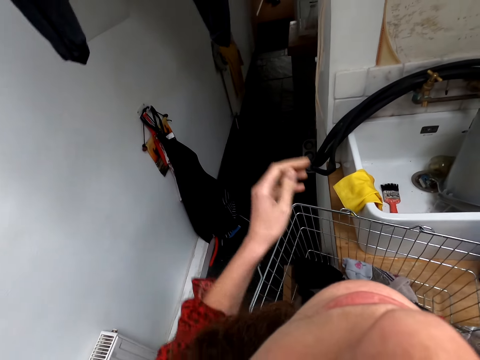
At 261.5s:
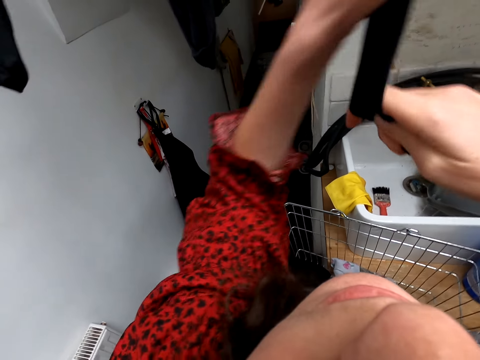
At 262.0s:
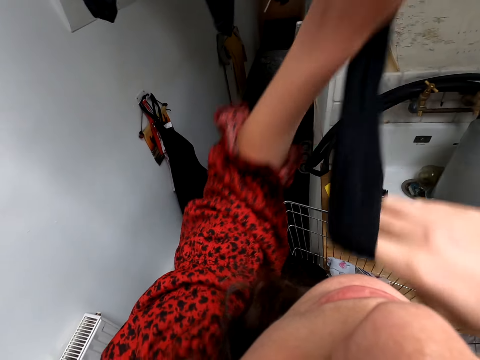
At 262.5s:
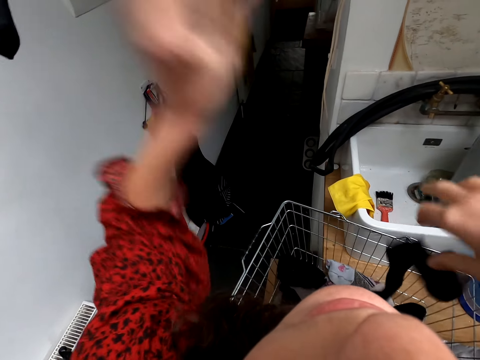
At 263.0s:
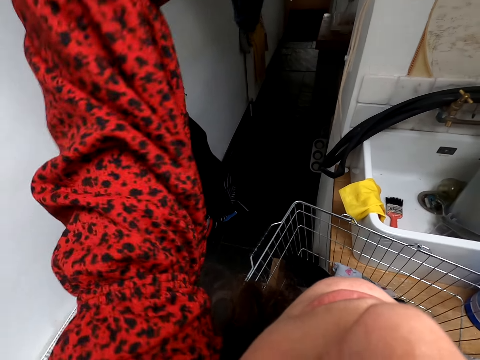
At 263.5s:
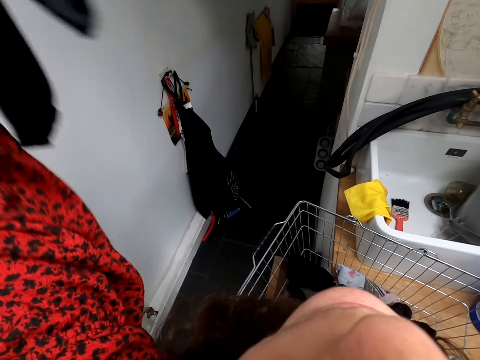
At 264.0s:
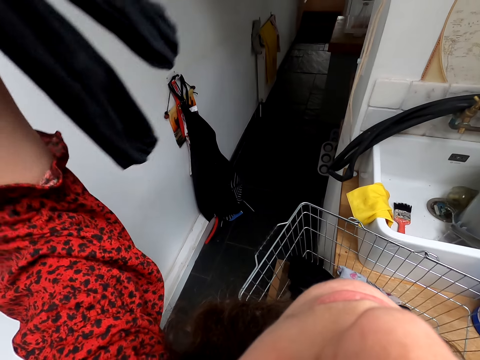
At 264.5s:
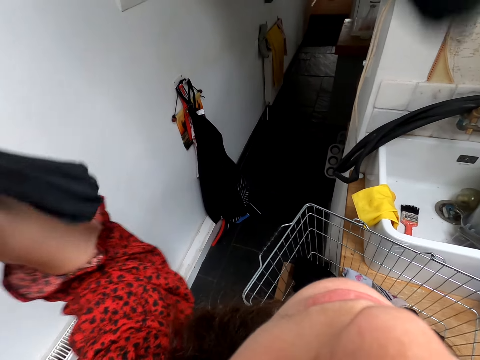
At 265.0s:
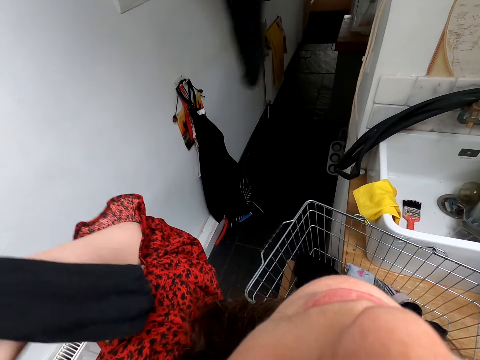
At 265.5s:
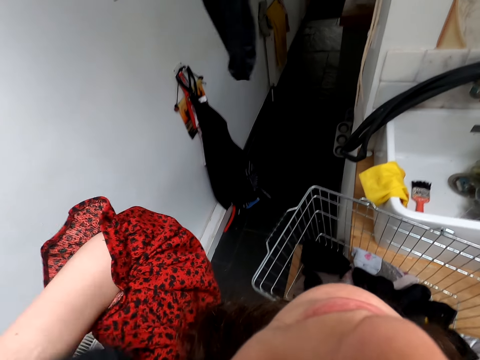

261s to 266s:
The camera wearer pulls a cloth from the hanger. They drop the cloth in the laundry basket. They take a cloth.

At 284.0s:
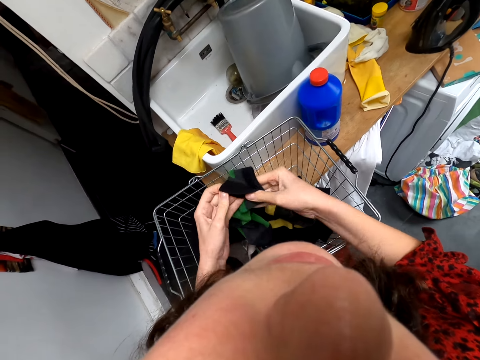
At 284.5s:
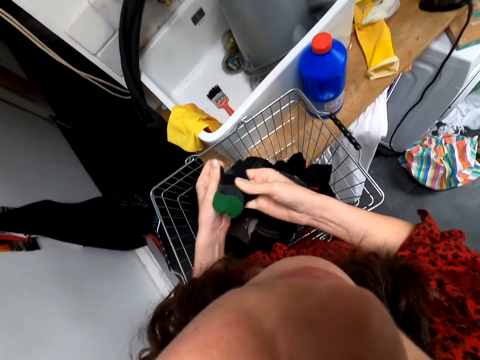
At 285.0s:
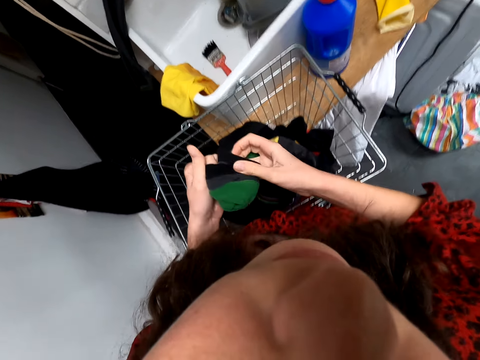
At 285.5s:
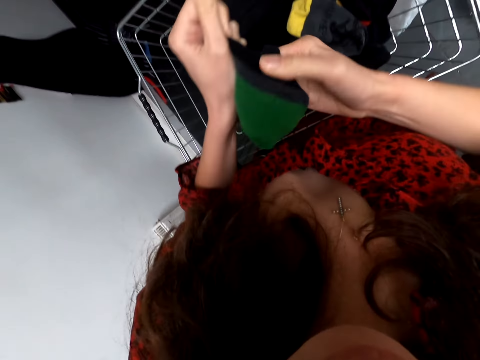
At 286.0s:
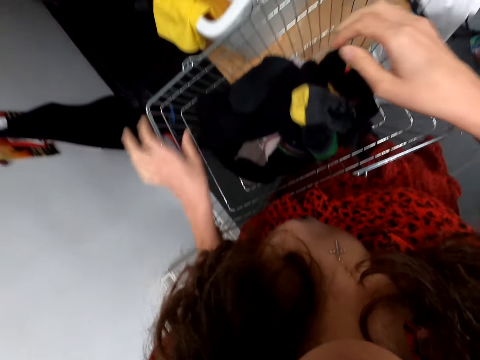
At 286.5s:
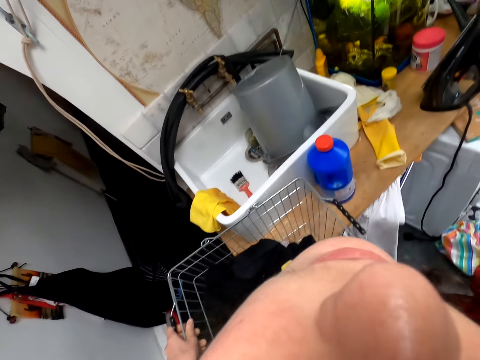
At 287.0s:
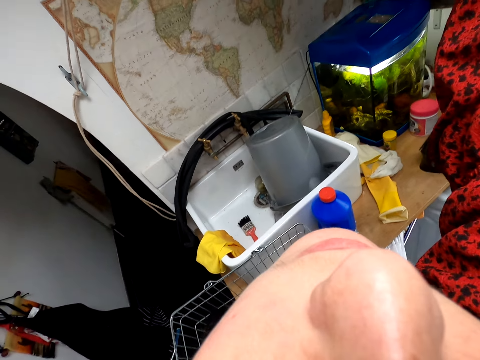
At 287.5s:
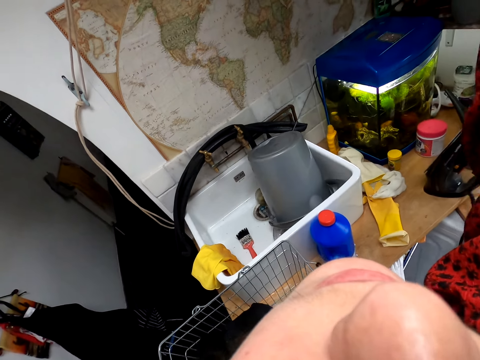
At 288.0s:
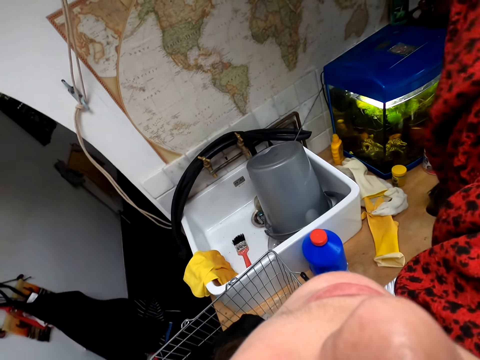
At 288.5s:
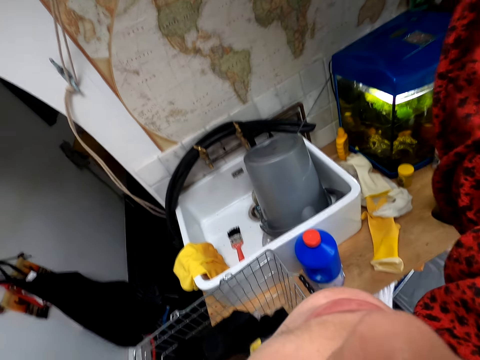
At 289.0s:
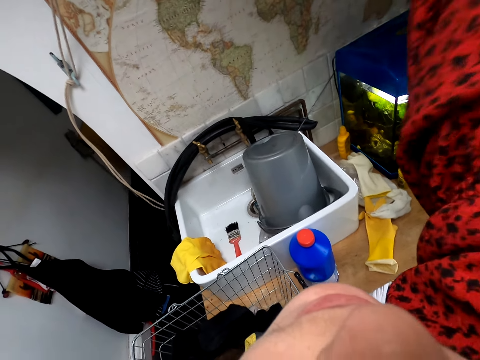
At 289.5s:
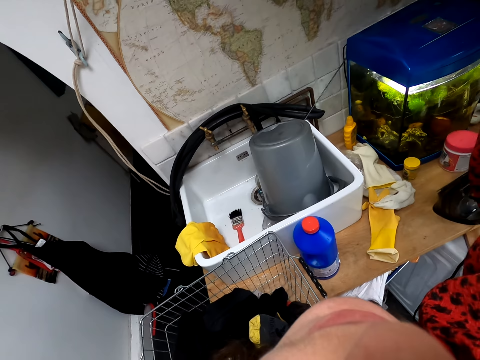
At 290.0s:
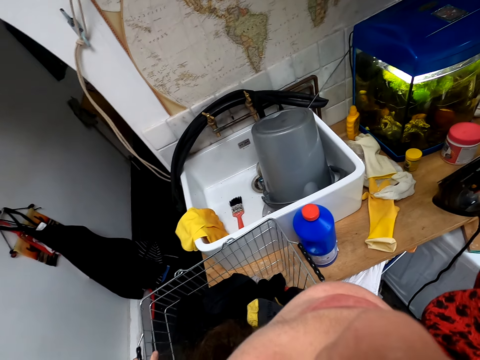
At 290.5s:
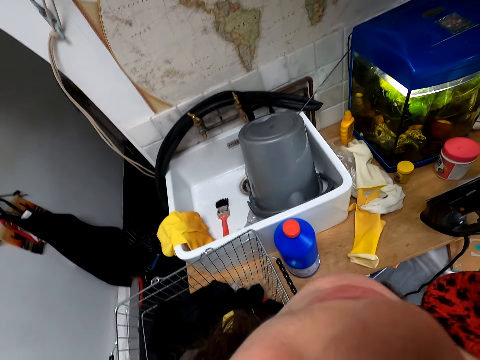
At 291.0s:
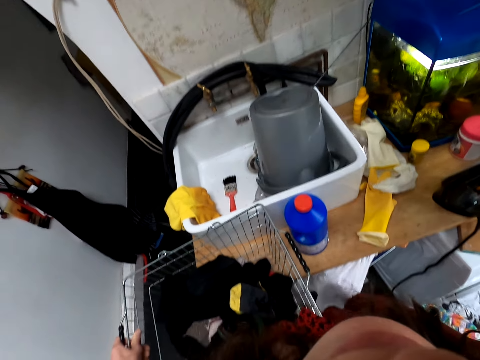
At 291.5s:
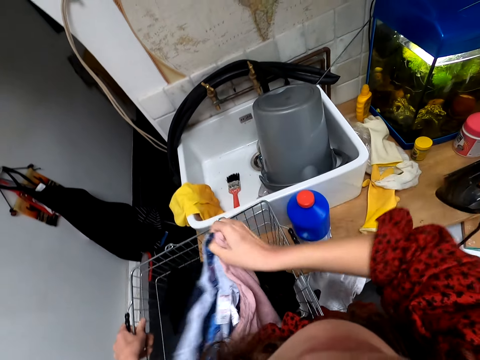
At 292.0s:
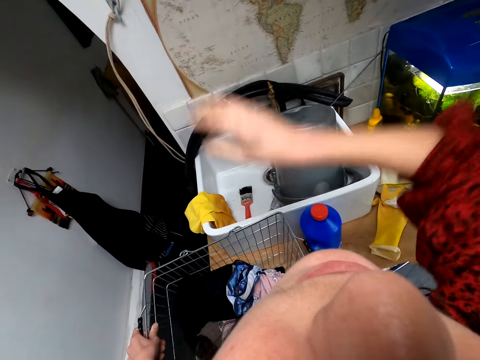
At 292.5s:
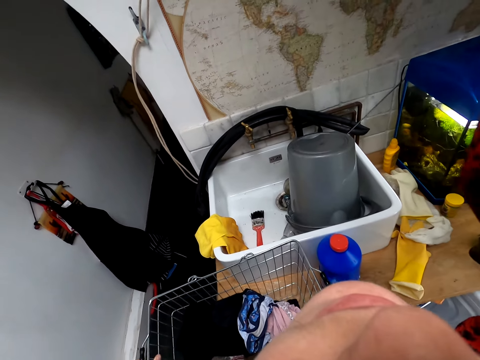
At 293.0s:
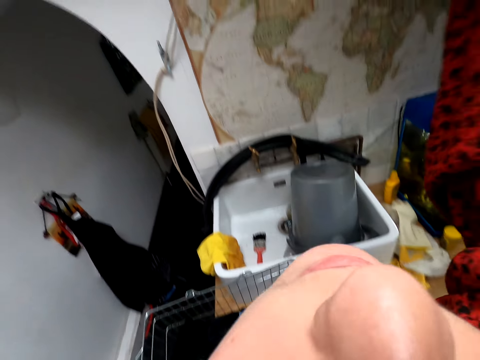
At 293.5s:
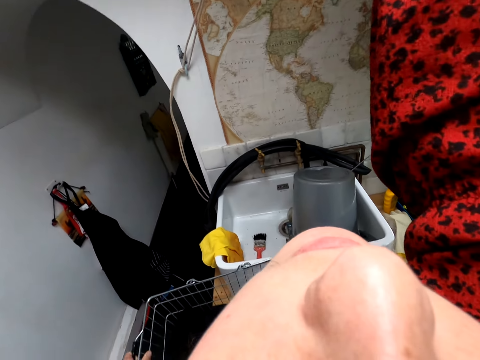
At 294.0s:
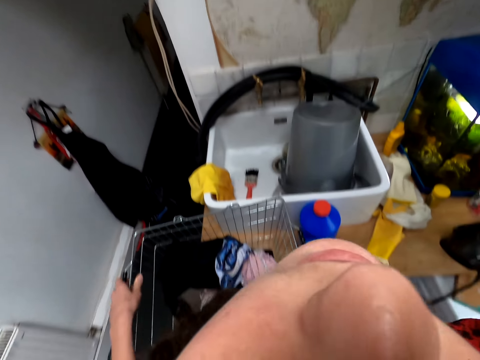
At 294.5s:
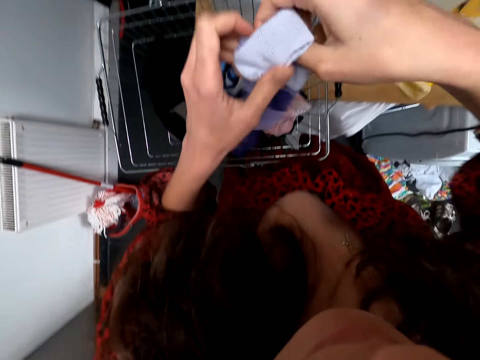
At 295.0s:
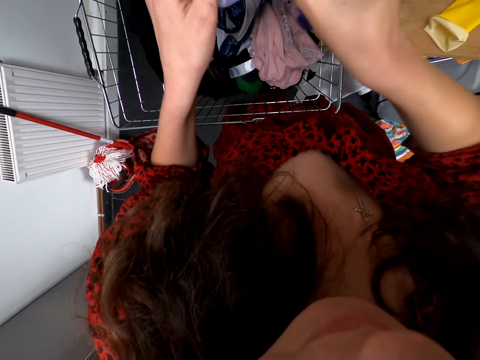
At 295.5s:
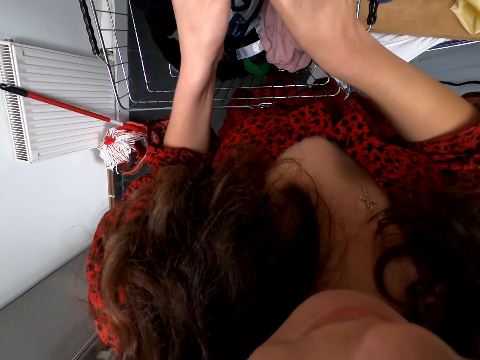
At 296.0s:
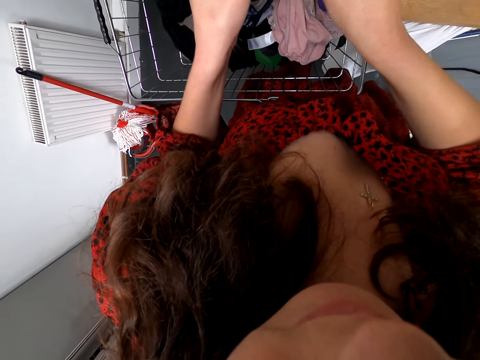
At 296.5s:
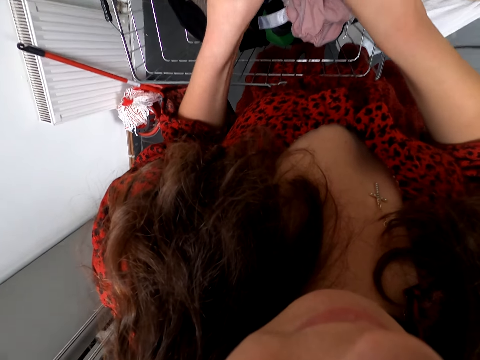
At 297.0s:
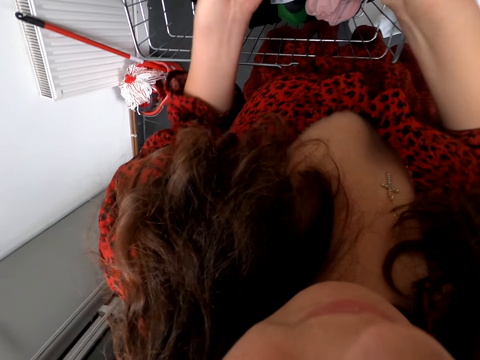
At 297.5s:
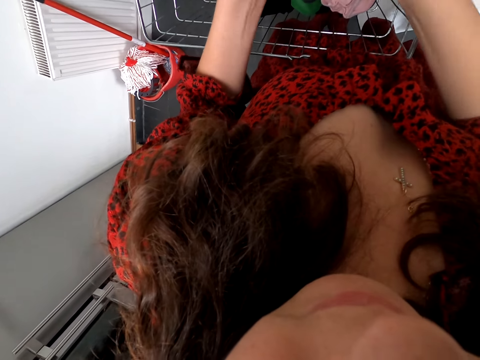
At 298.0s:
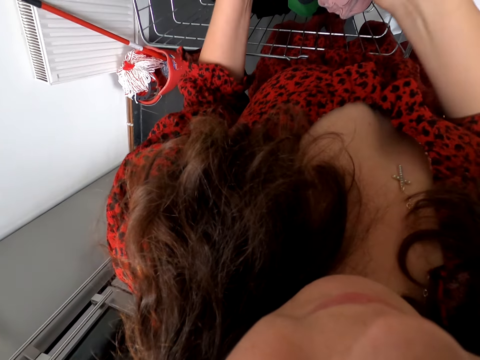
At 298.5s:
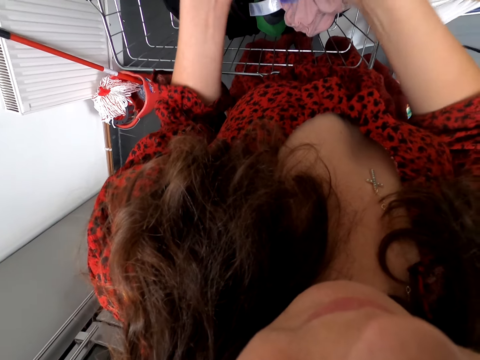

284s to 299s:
The camera wearer puts the socks in the basket. They take cloths. They put the cloths in the laundry basket. They take socks. They fold the socks.

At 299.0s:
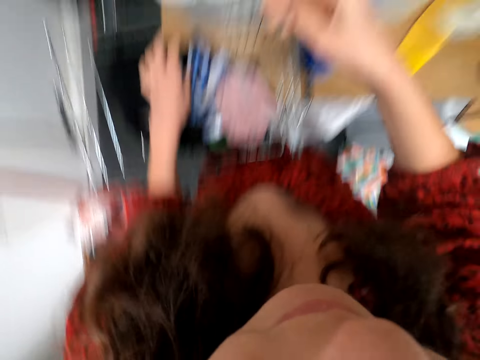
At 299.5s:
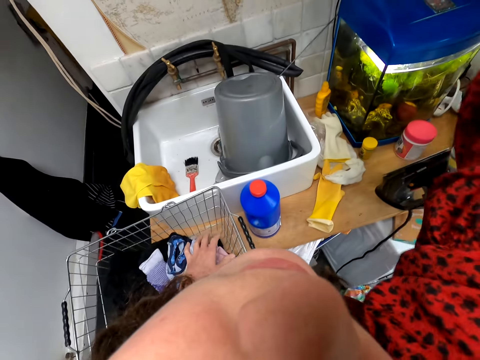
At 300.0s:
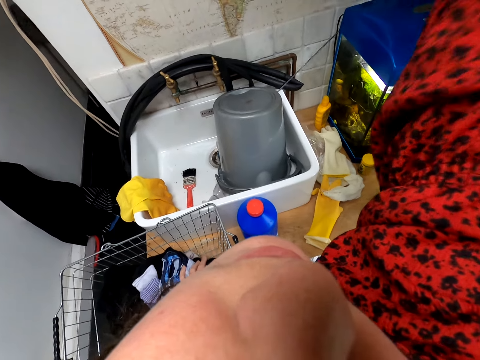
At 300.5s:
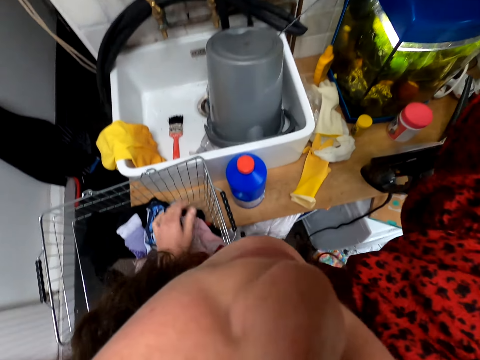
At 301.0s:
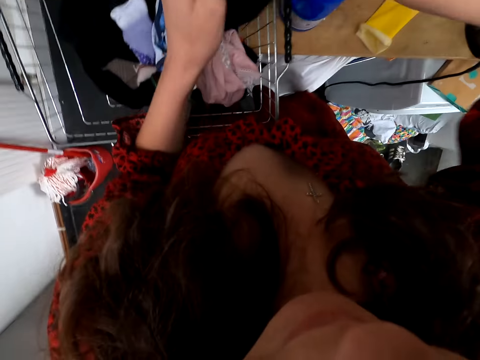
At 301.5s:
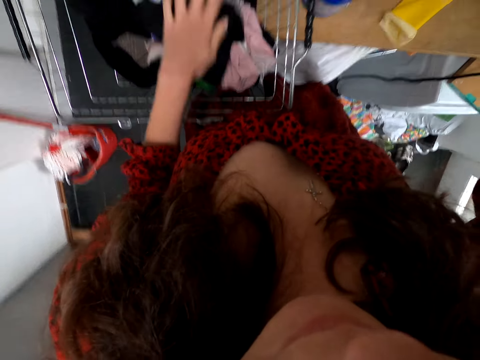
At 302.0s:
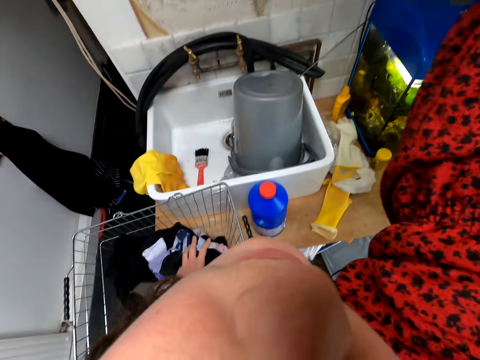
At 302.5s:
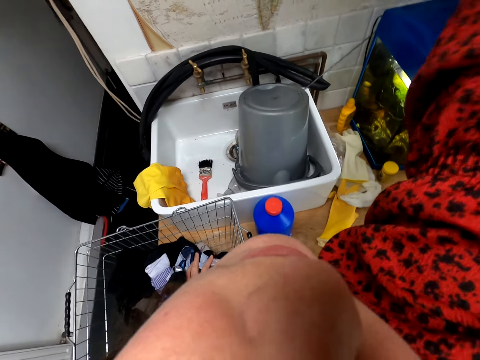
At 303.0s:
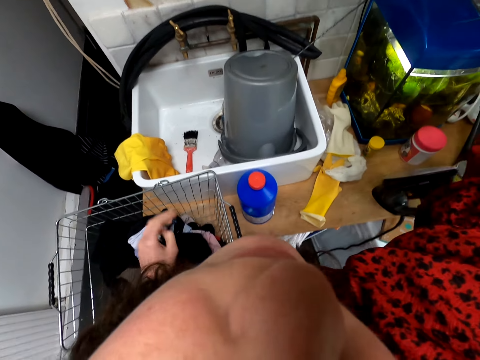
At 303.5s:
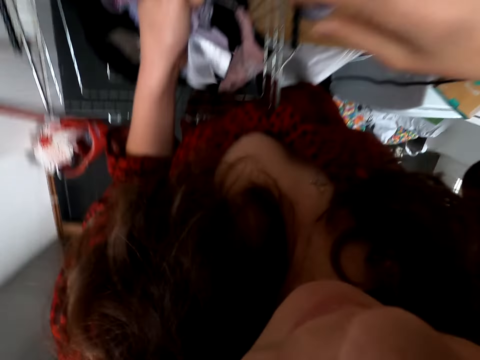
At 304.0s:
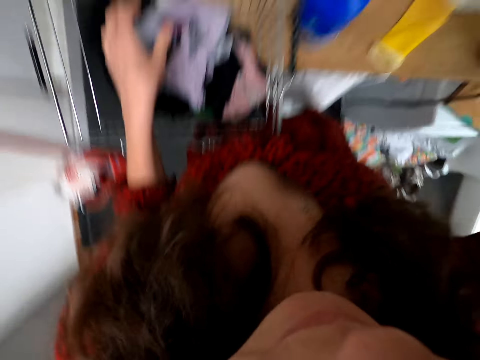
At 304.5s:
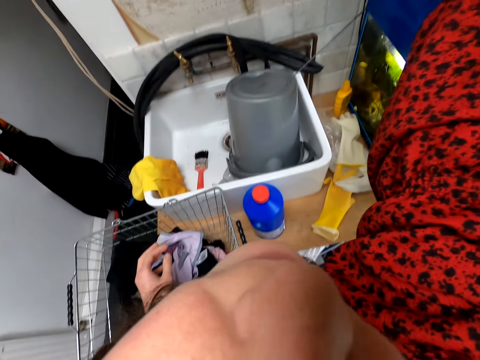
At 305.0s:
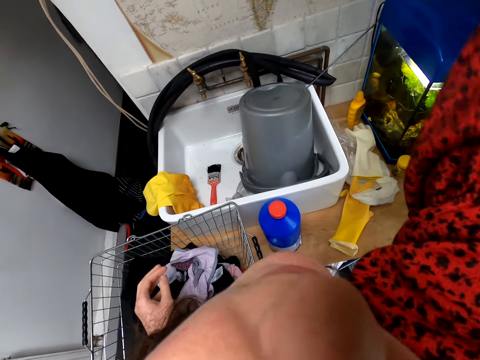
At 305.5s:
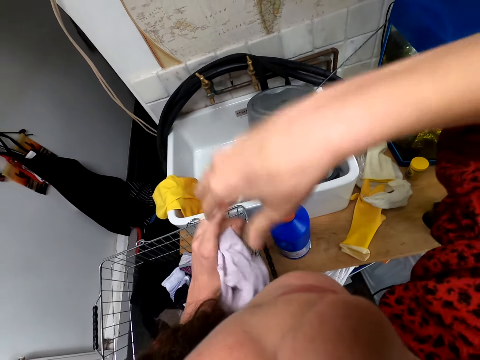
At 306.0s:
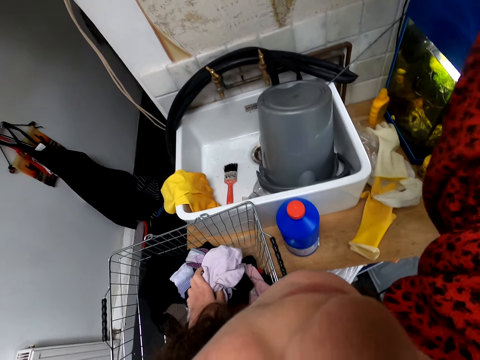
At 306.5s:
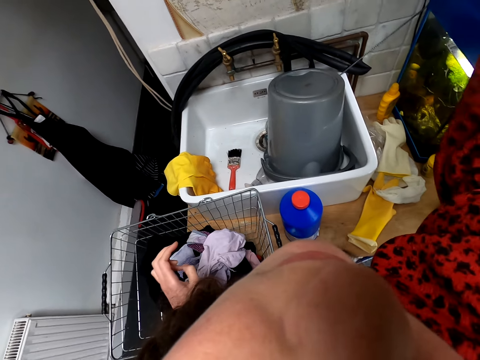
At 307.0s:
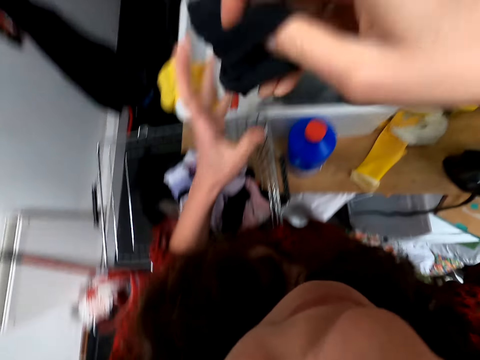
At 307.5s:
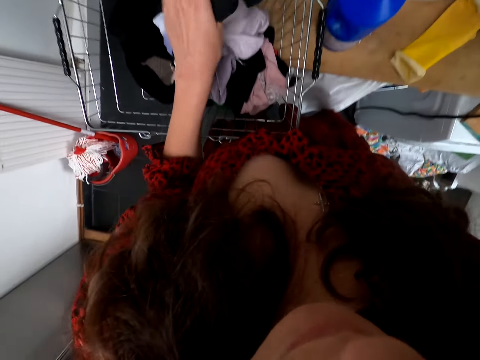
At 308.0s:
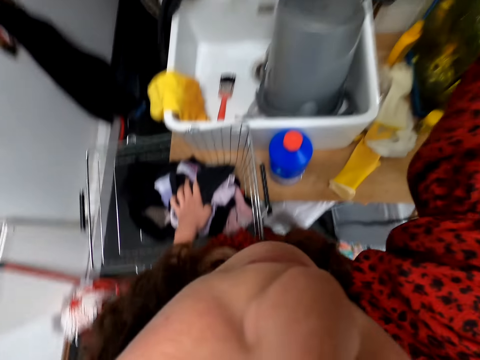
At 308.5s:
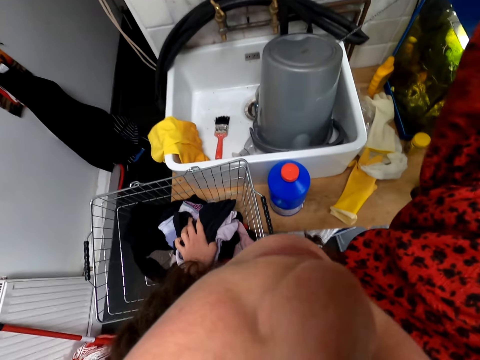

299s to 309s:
The camera wearer drops the socks in the laundry basket. They take a cloth and drop the cloth in the laundry basket. They take a cloth and drop the cloth in the laundry basket. They take a cloth and drop the cloth in the laundry basket. They take a cloth and put the cloth in the laundry basket. They take a cloth.
